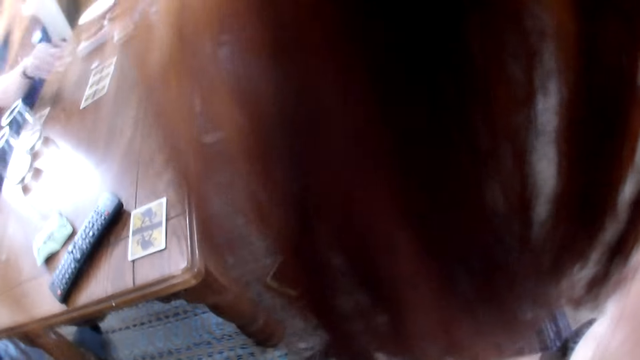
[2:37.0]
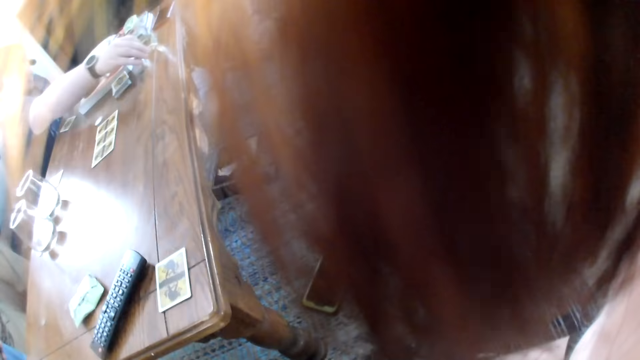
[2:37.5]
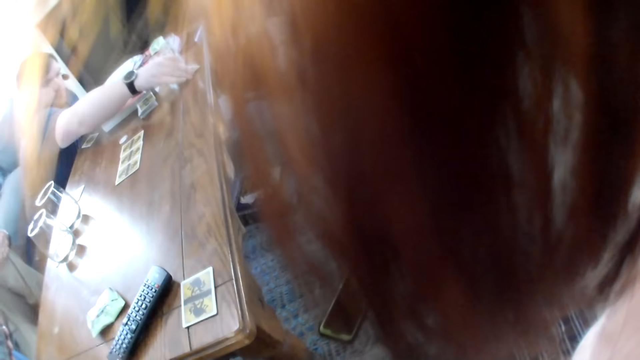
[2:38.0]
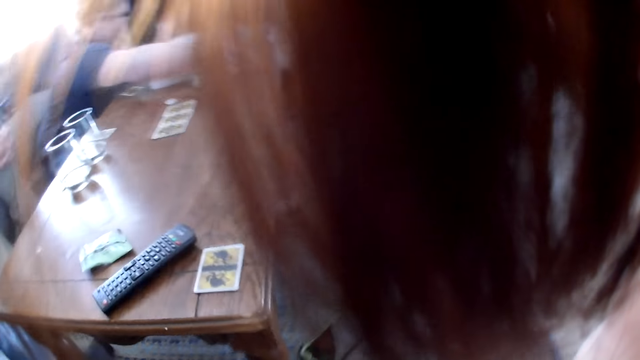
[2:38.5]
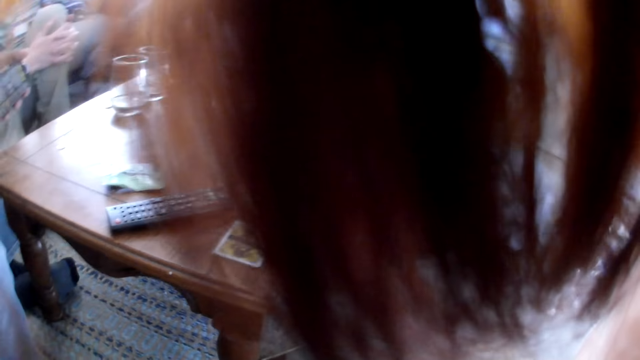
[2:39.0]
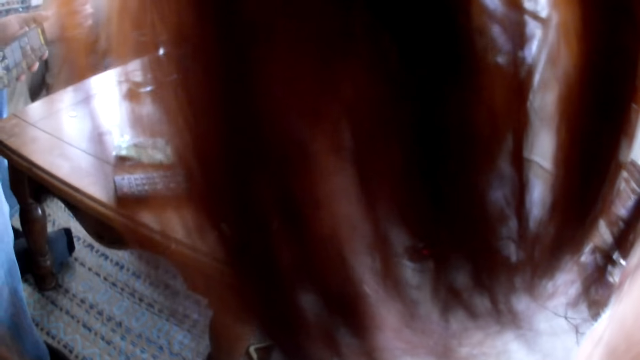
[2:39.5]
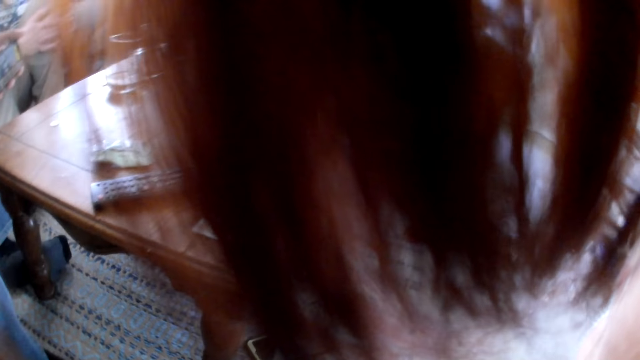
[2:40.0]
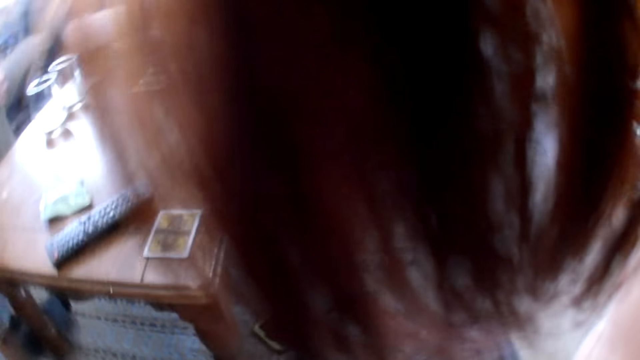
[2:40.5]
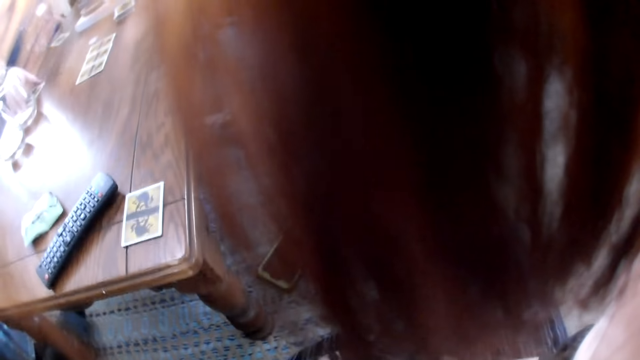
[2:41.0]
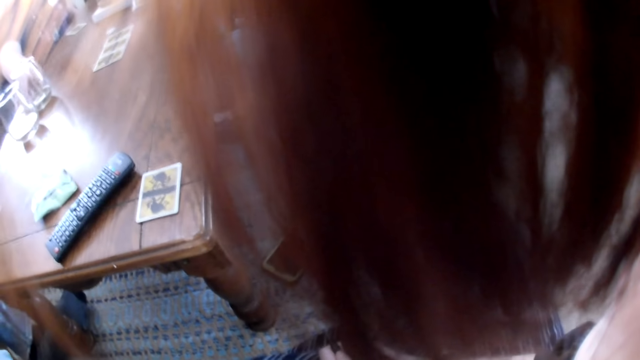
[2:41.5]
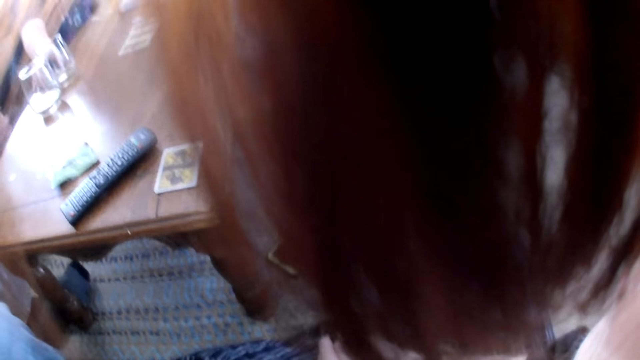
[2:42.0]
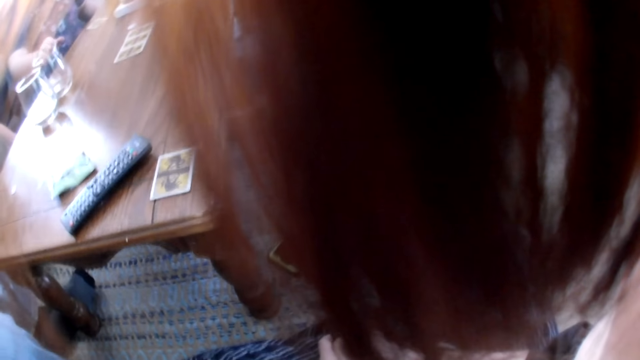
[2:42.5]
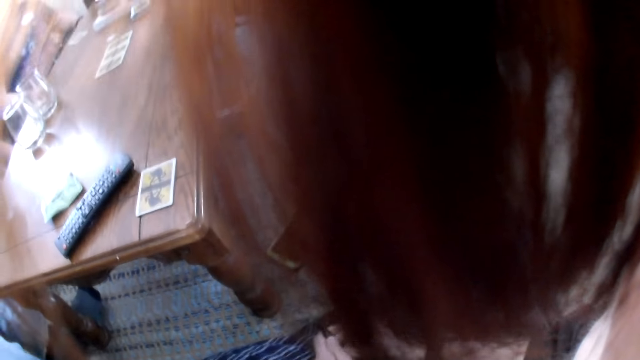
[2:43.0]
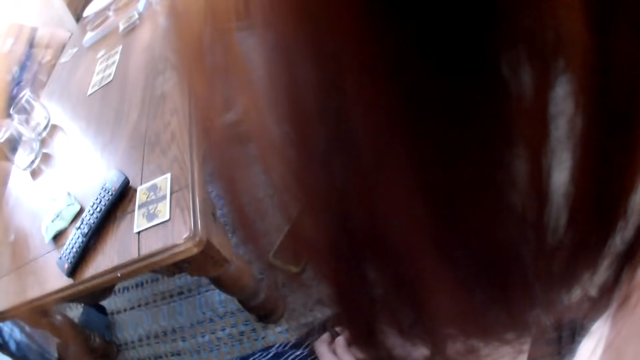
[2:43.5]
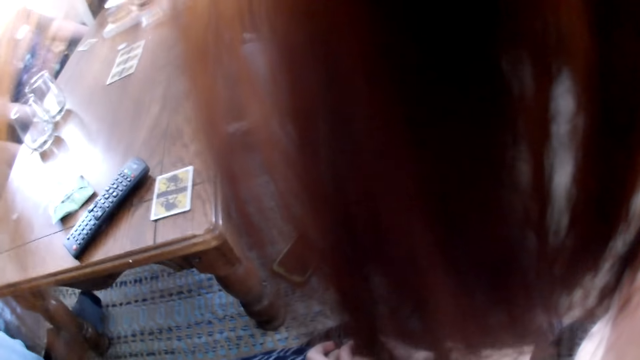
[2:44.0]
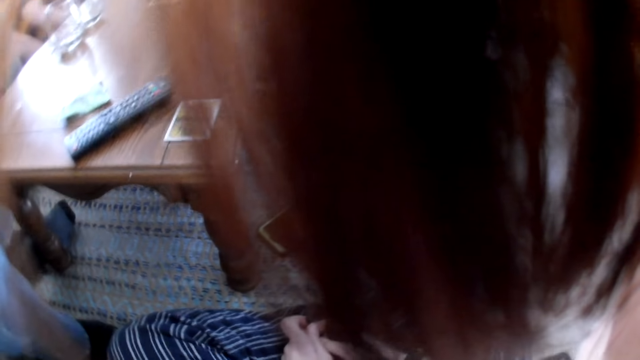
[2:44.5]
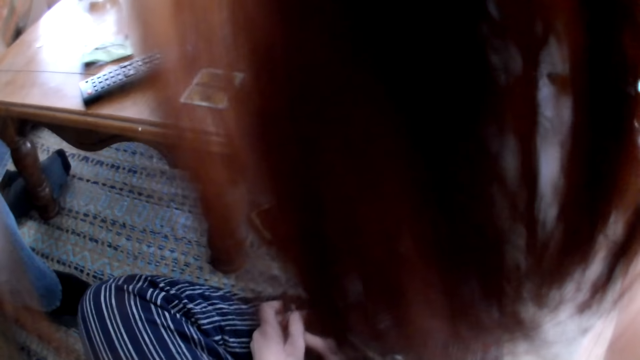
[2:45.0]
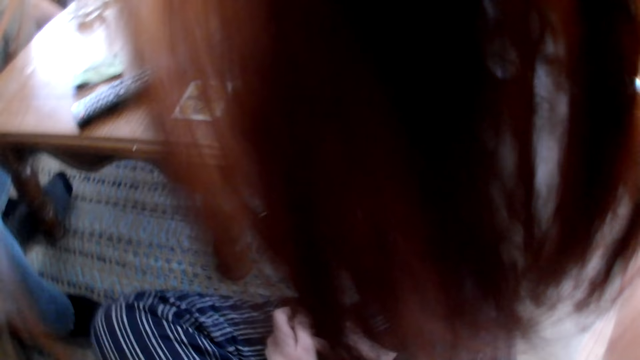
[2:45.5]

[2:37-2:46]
The man drops the card on the table with his right hand. The man picks something from the table. The man moves the card on the table with his right hand.

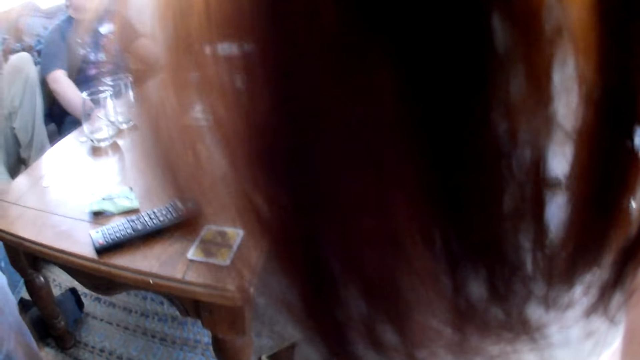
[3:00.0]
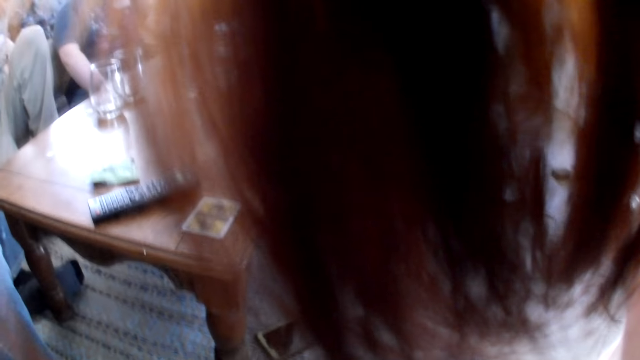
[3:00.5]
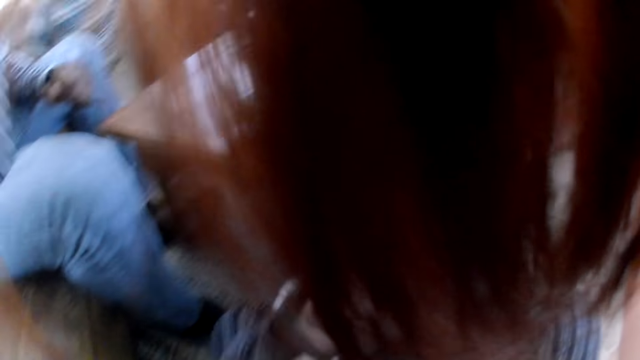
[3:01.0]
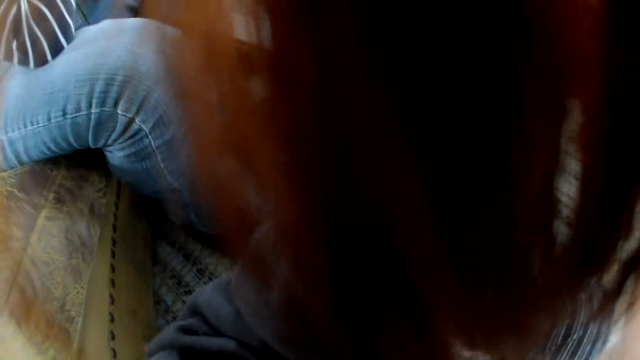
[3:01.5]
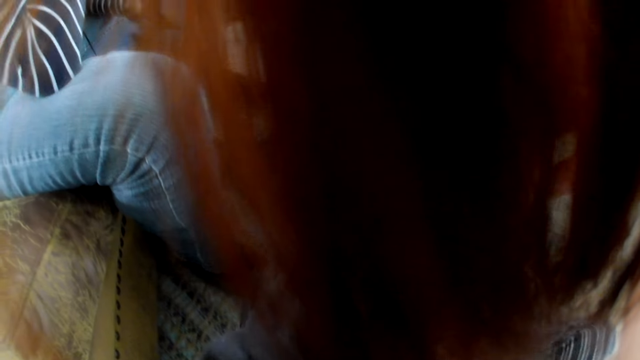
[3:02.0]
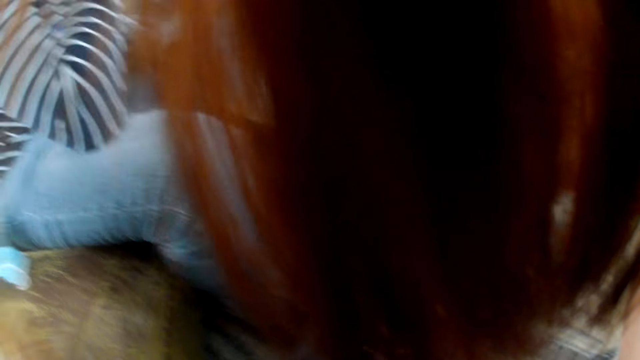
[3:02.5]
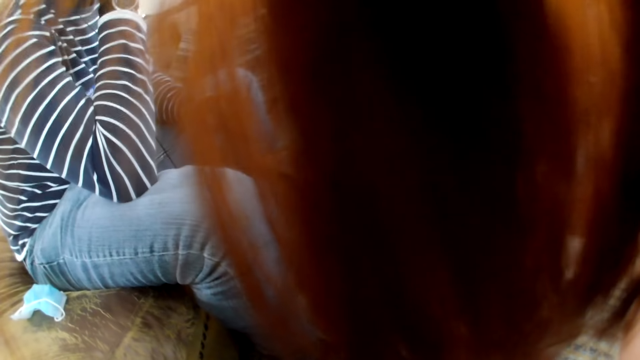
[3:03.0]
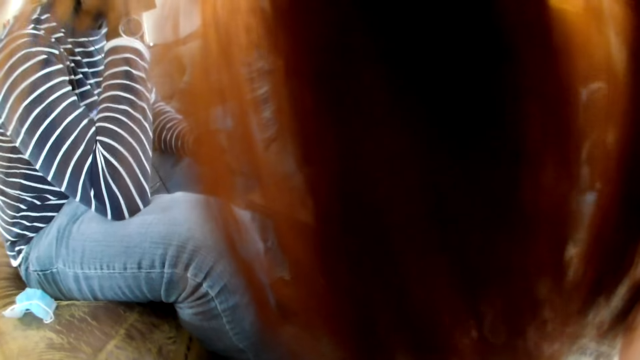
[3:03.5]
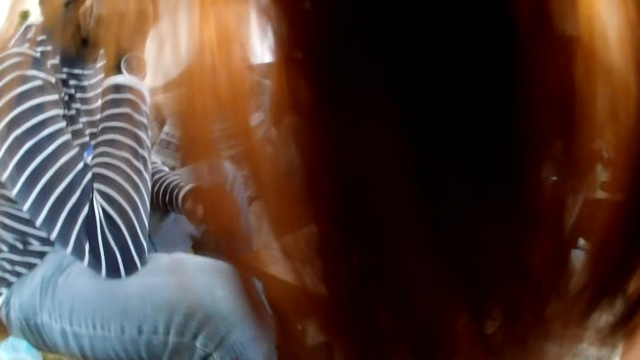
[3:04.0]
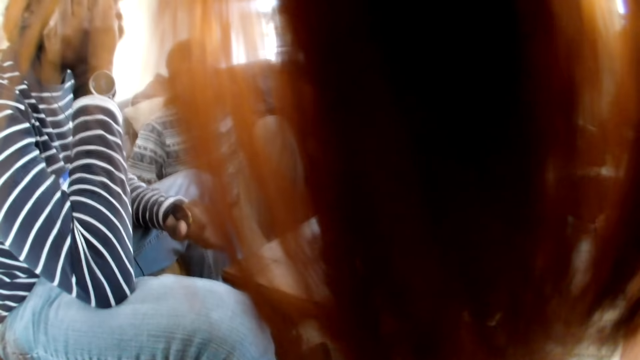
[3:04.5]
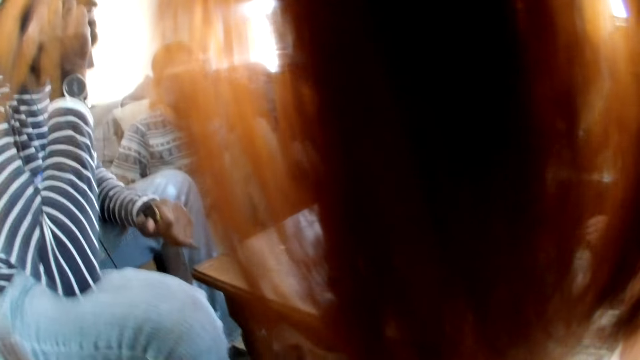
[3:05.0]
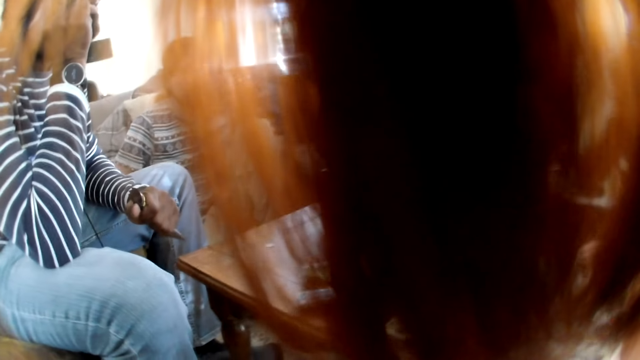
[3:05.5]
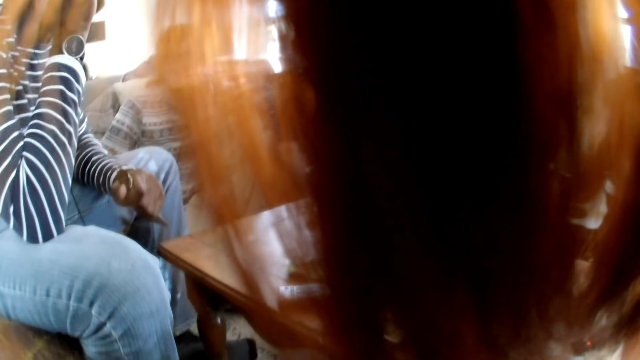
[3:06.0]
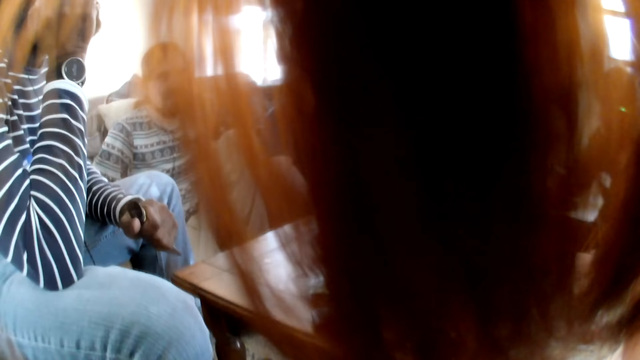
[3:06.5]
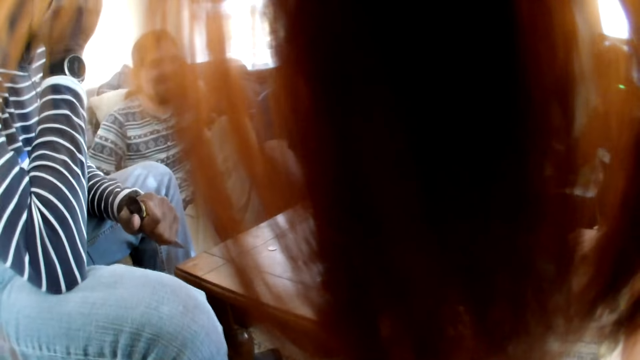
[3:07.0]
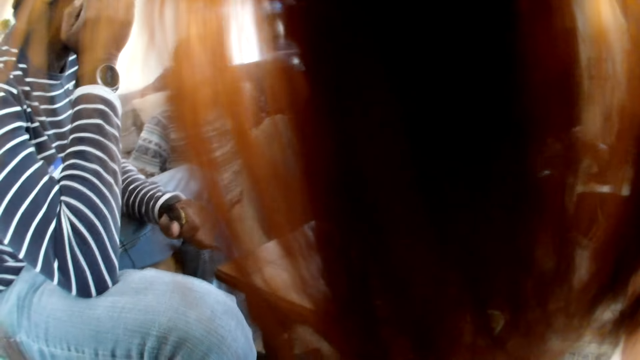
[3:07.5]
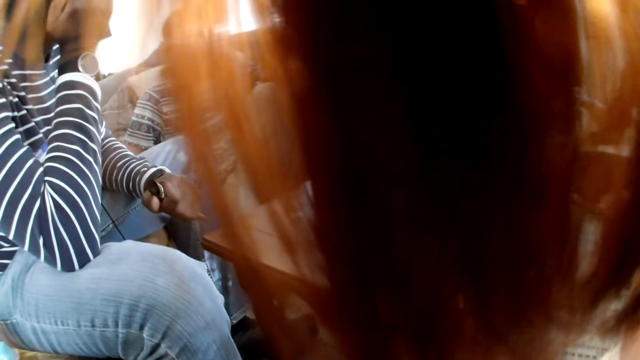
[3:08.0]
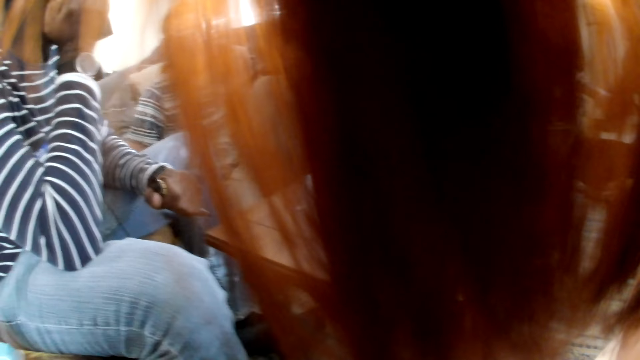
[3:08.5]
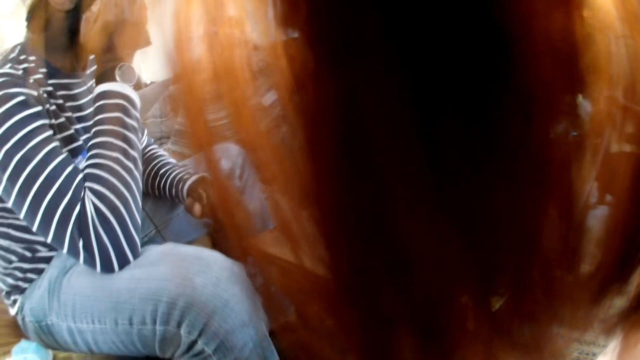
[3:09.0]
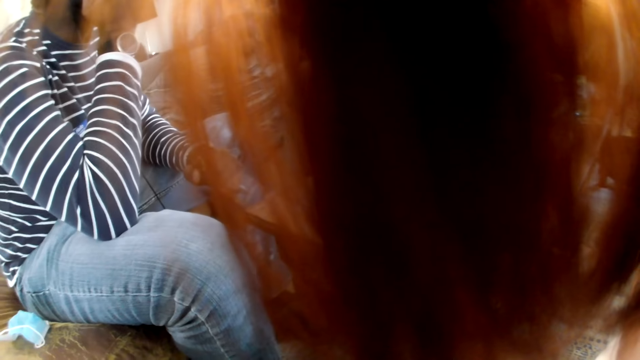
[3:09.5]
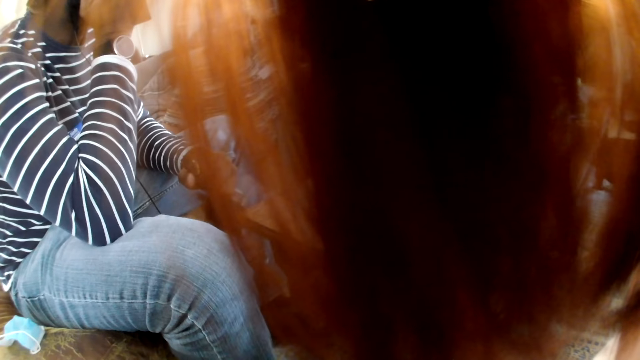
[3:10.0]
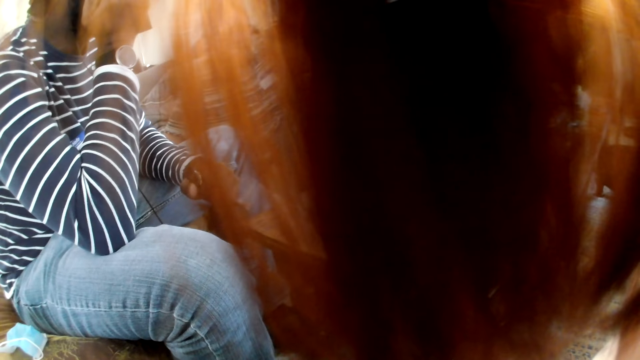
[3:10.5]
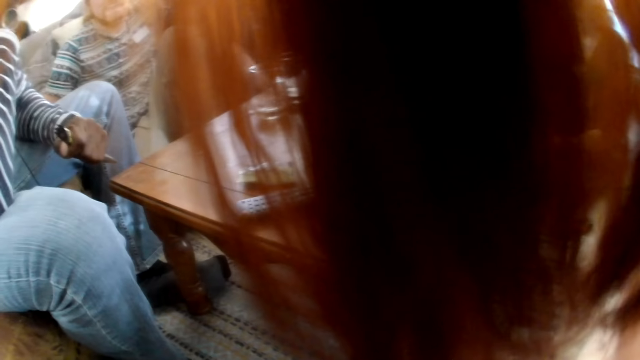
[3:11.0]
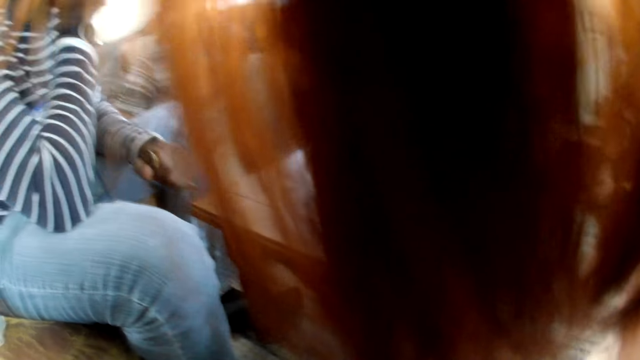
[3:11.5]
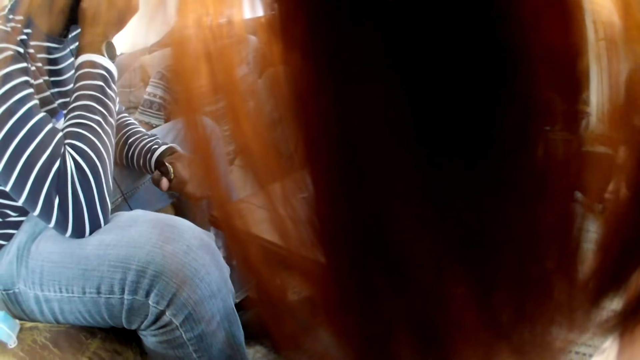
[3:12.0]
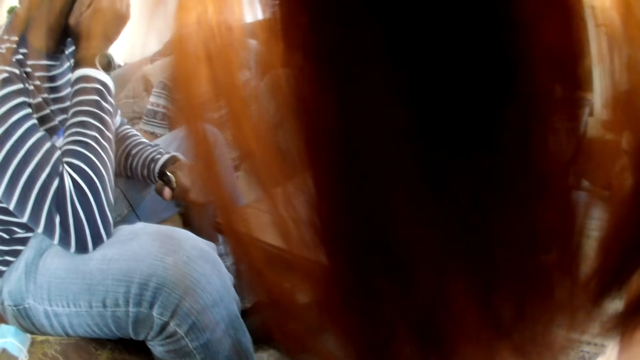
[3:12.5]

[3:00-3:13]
A man puts his hand on his face. Another man sits next to the first man.
